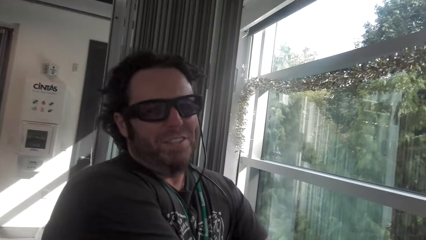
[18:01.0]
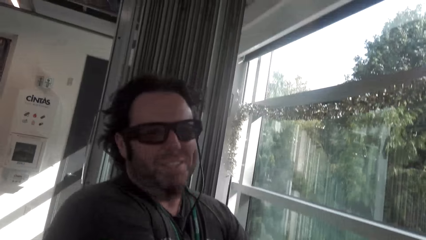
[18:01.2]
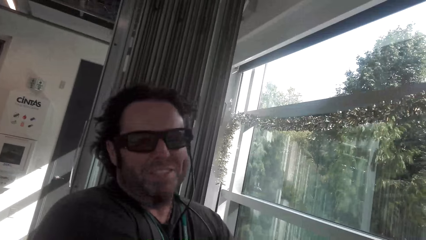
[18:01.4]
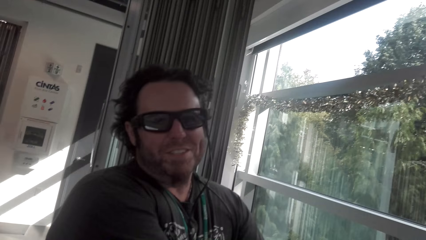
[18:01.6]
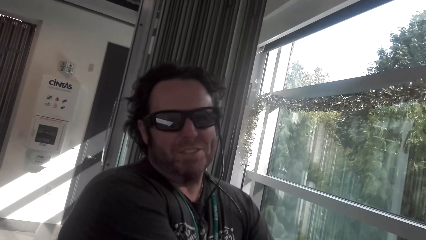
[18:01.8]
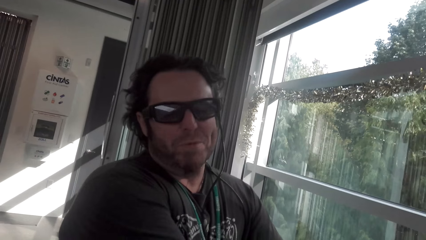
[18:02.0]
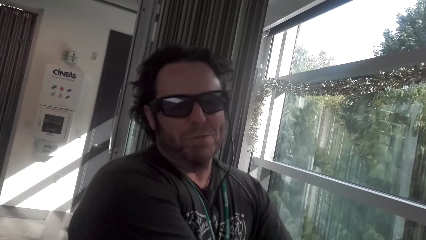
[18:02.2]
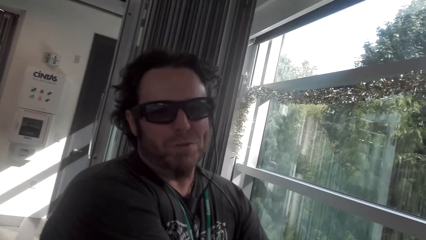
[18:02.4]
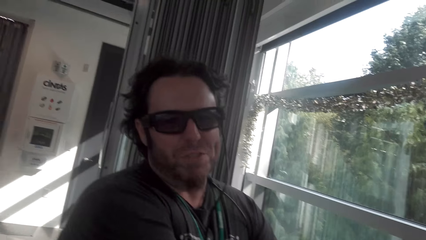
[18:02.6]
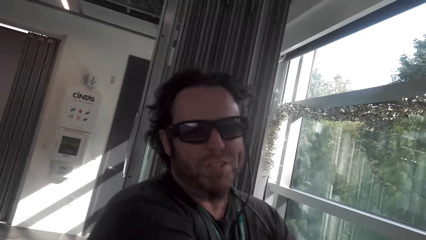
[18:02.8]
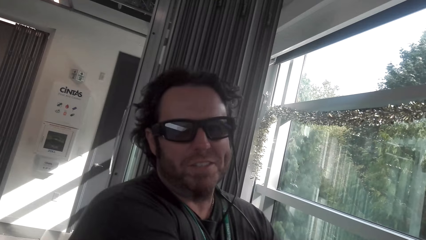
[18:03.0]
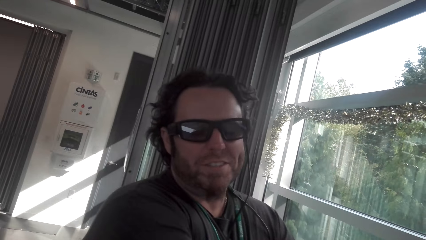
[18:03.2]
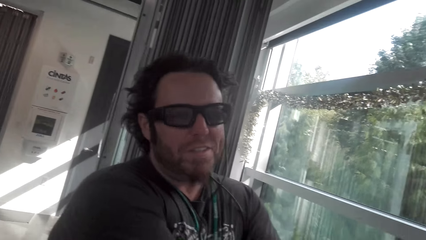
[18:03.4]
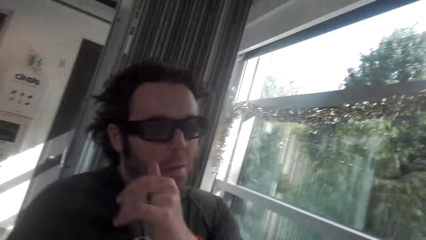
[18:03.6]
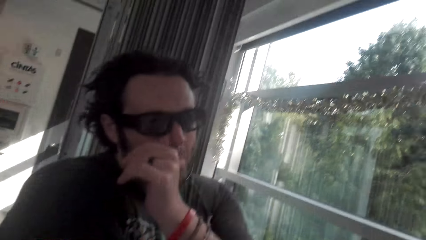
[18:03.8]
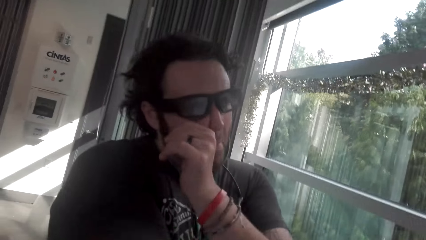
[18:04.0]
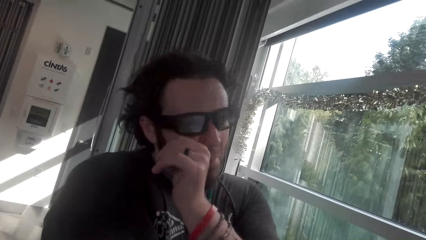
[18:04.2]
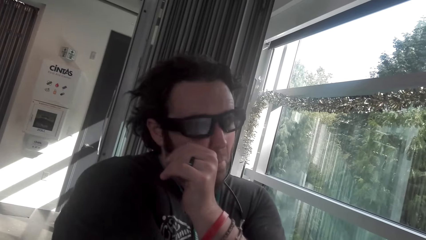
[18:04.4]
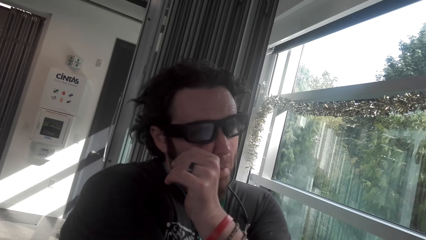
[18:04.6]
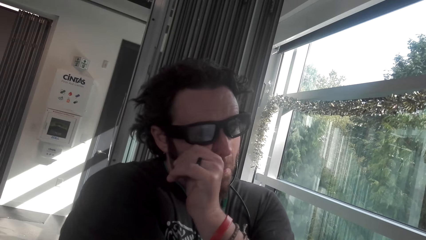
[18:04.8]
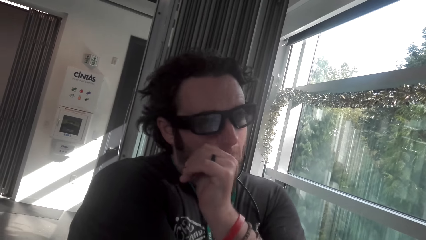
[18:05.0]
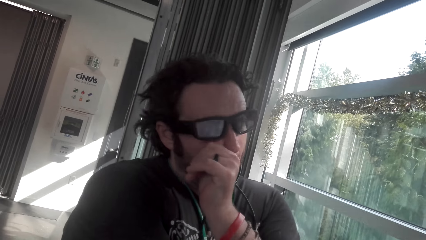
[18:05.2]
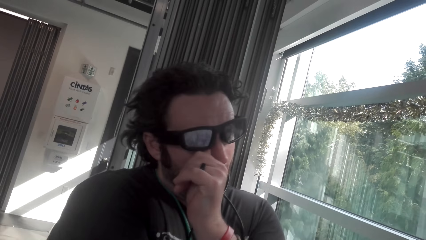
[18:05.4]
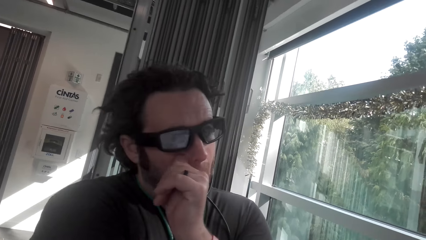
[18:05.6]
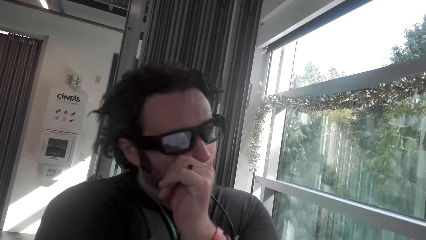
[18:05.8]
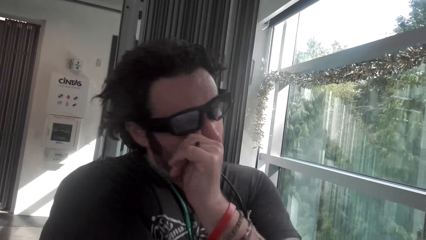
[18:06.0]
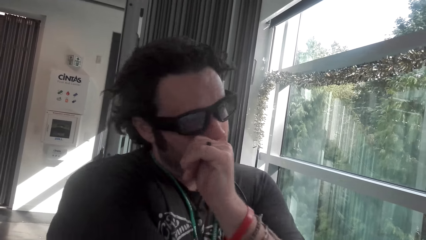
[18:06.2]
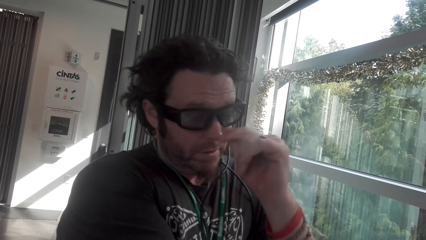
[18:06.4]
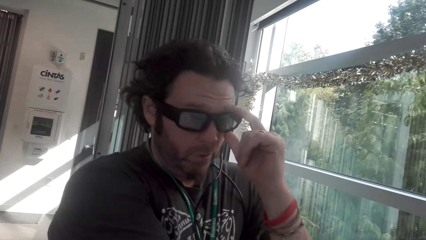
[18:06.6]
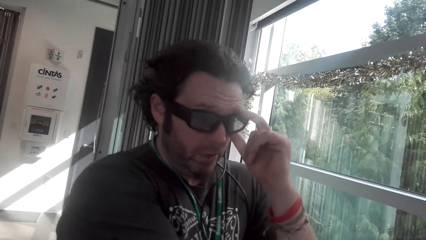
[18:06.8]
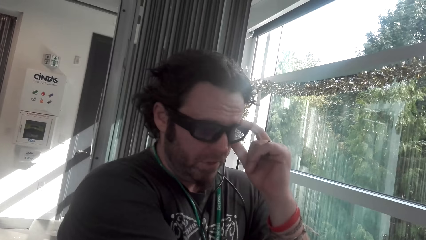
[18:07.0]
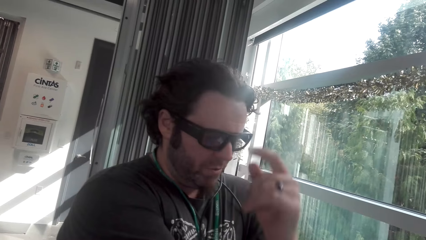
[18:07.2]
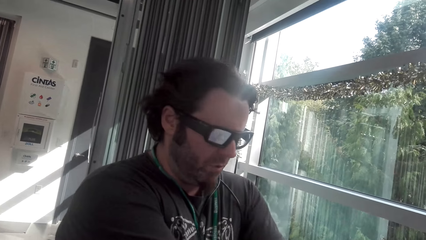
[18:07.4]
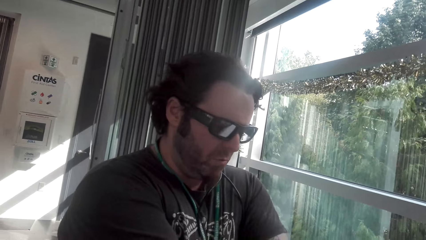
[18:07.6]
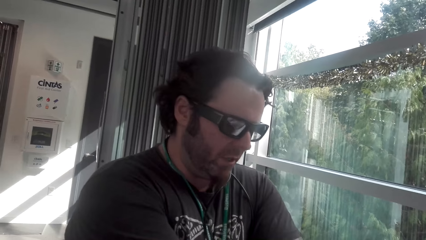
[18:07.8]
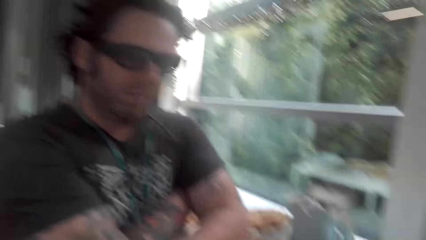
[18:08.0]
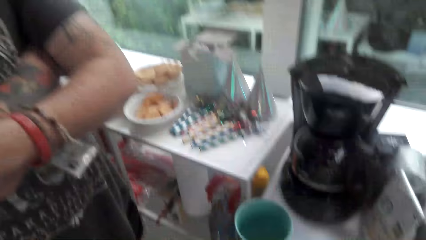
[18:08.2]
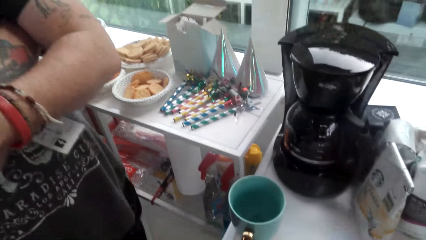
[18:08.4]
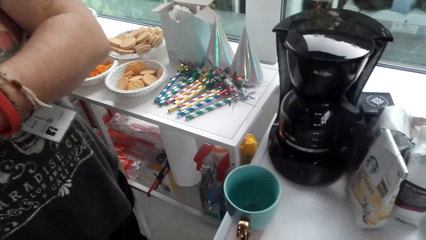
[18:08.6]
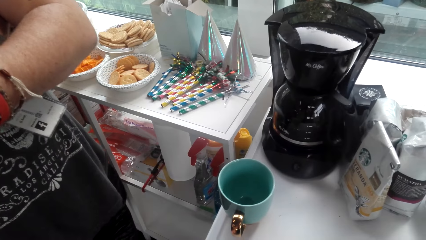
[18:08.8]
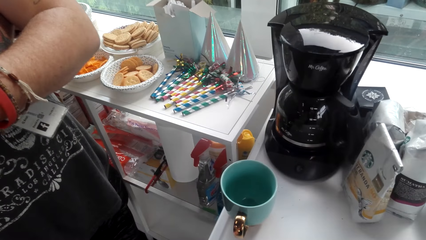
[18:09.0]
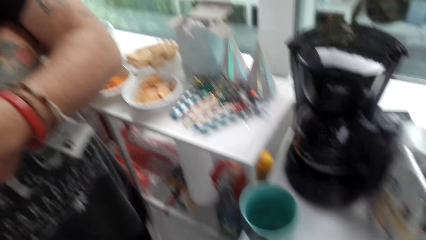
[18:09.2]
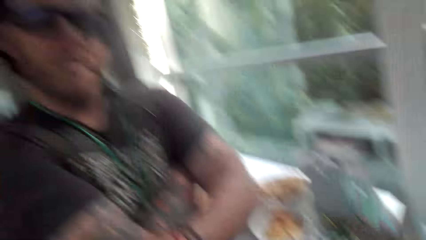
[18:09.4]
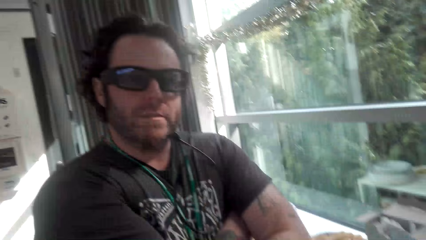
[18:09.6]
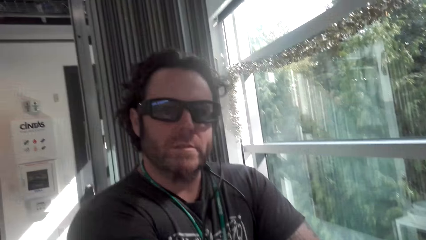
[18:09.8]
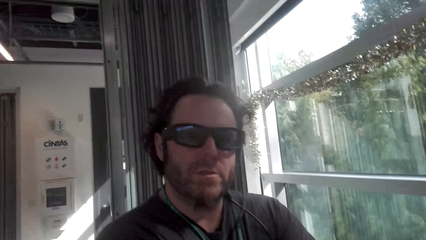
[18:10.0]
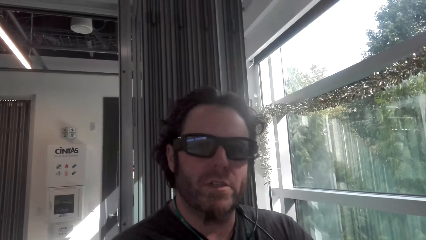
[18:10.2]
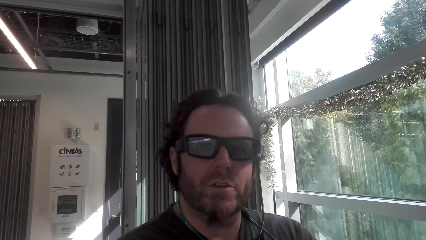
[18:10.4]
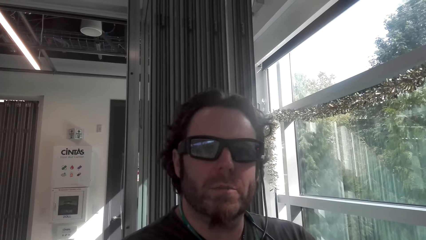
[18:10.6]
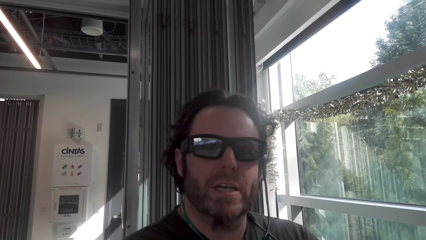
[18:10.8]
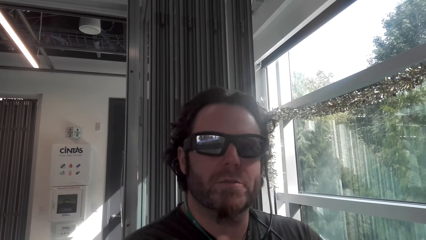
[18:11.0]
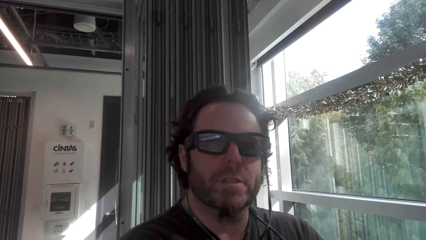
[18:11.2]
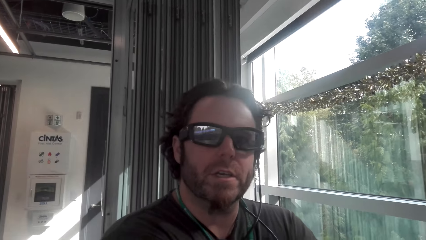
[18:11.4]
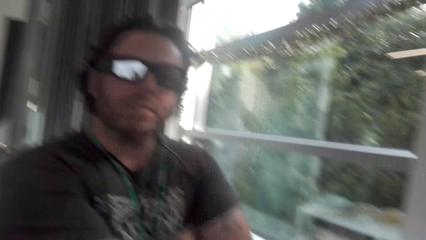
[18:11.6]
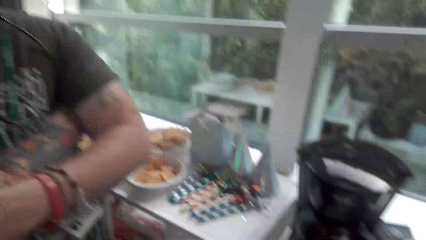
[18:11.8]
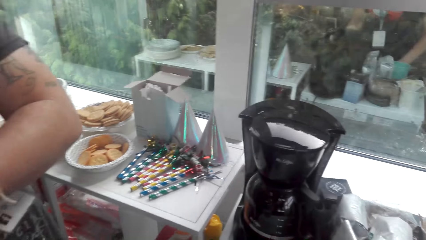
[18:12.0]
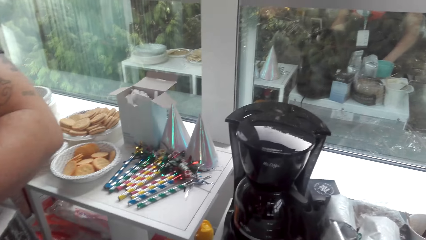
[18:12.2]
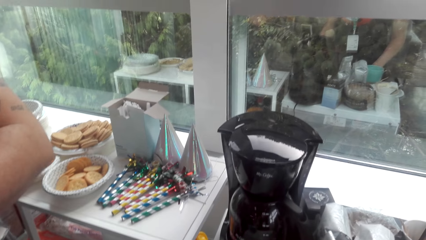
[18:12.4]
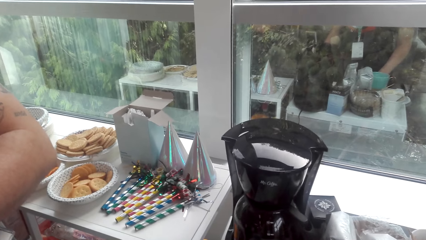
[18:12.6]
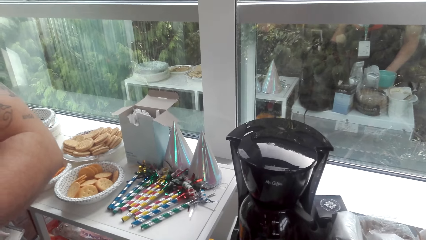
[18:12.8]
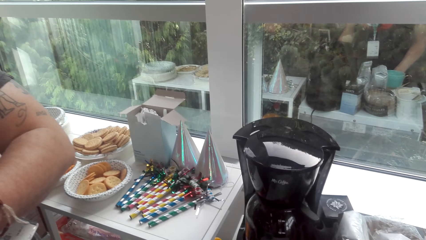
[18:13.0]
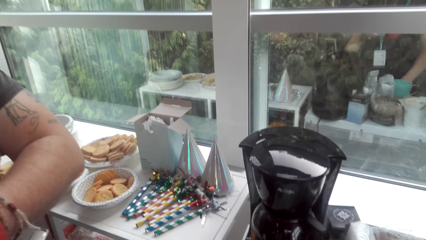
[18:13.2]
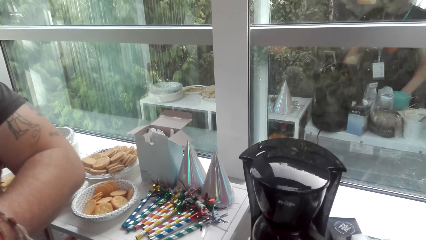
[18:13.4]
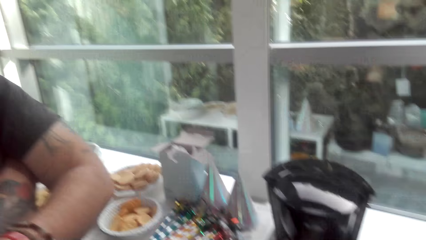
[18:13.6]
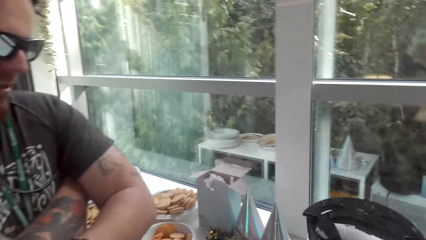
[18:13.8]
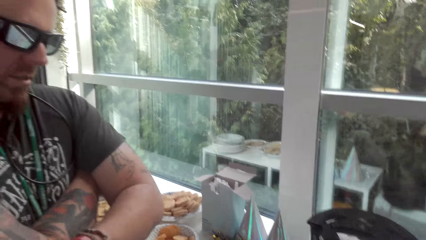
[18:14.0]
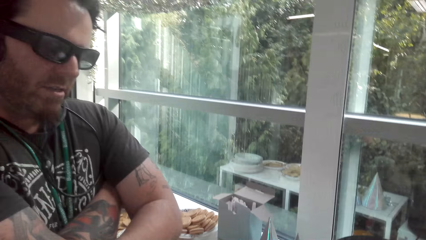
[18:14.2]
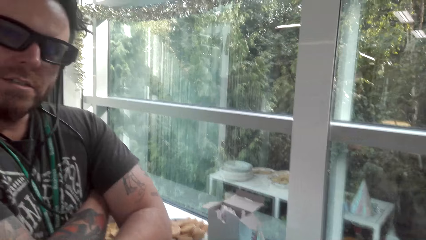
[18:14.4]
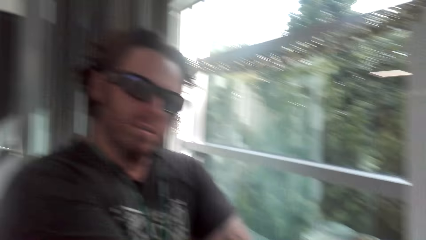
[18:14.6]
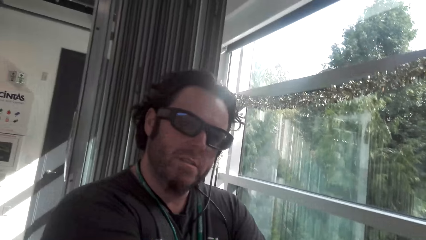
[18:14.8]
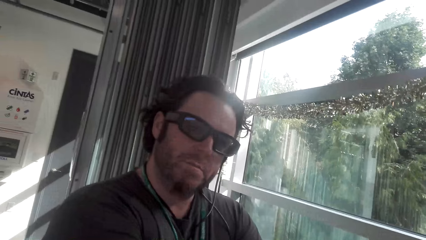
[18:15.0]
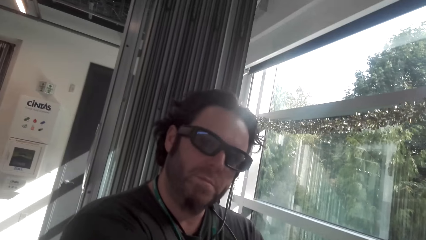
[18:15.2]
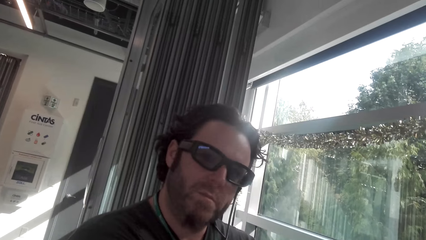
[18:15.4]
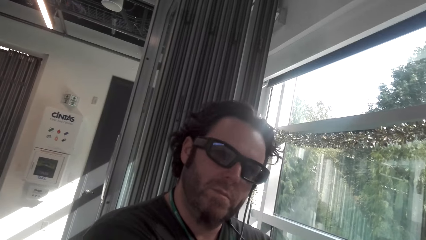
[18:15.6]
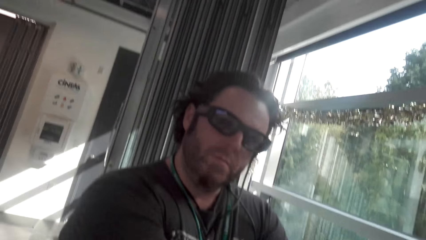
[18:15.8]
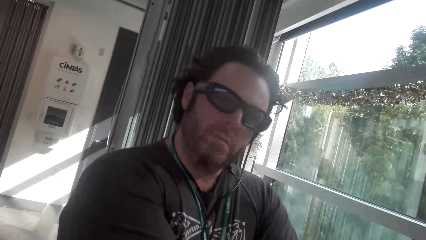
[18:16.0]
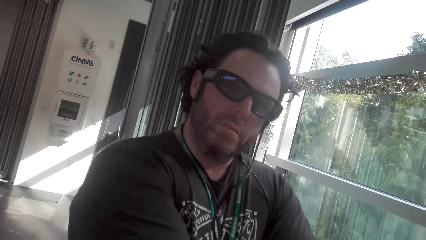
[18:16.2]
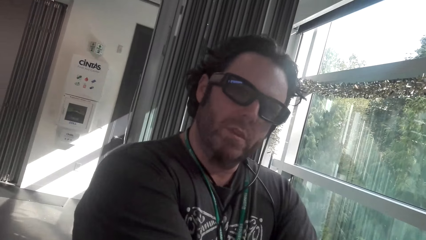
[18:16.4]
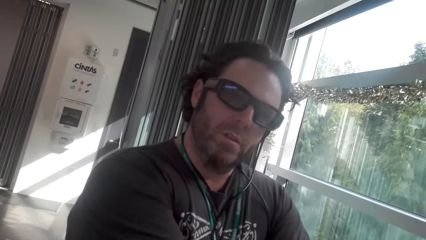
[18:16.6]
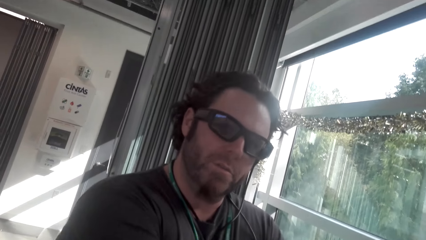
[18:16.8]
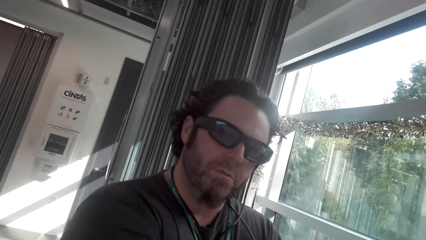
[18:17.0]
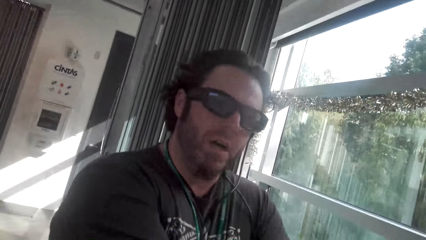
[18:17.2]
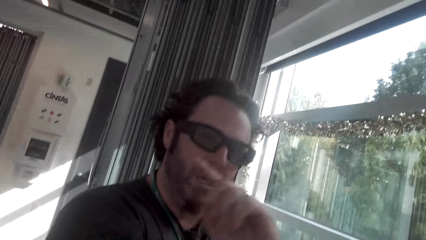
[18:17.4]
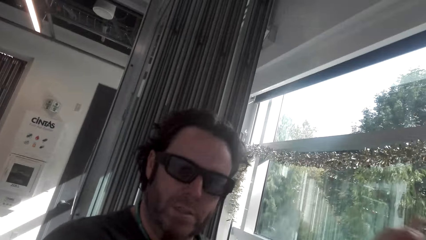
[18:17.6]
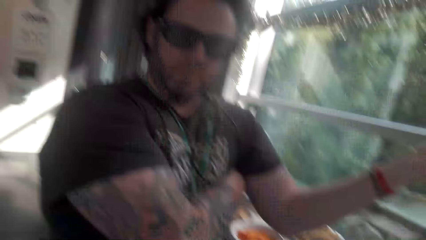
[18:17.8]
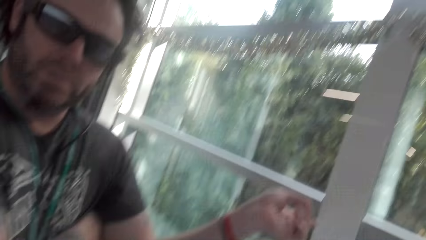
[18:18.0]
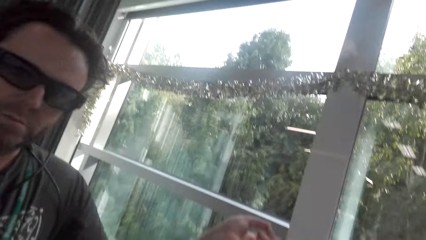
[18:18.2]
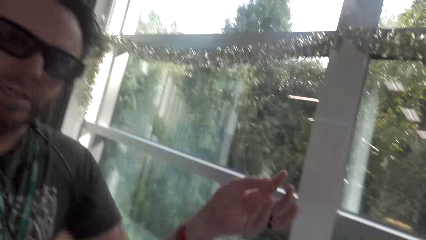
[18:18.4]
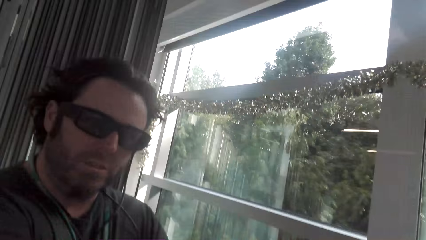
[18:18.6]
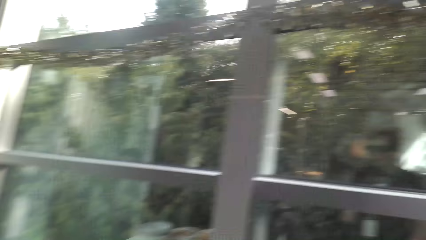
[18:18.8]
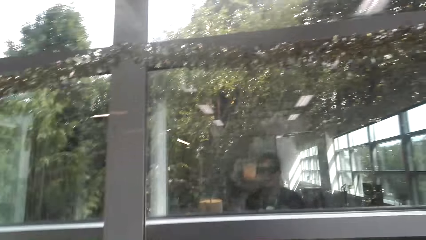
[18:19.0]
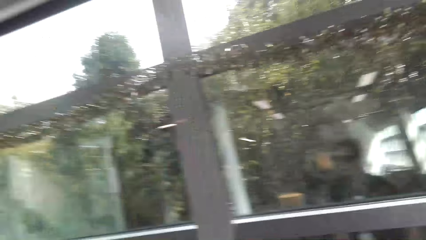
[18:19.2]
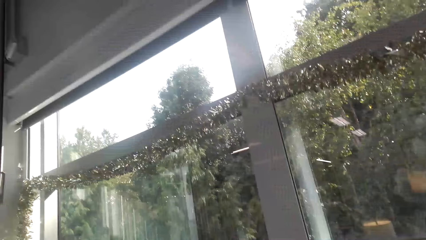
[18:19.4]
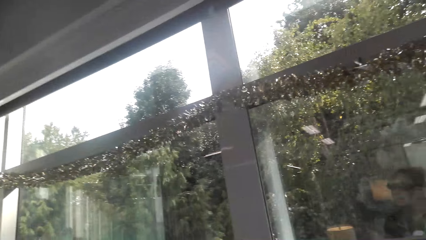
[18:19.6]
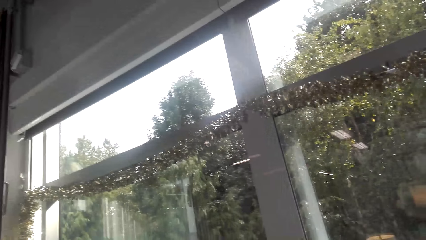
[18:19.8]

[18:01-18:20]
The camera wearer converses with a man. She touches her face. Another man touches his eye and touches the glasses. The camera wearer converses with the first man. A third man converses with the camera wearer. The second man moves his hand.
